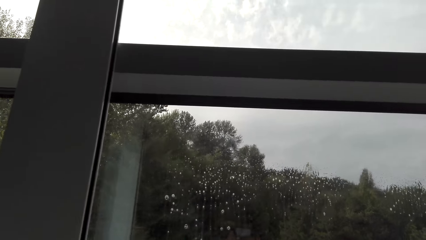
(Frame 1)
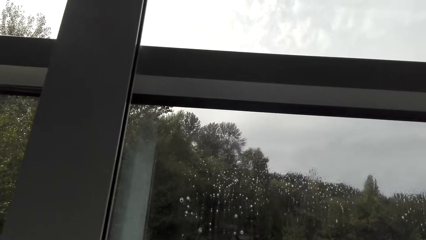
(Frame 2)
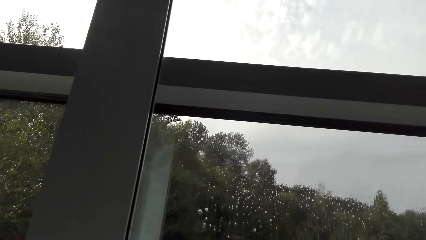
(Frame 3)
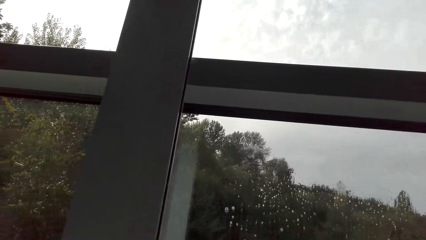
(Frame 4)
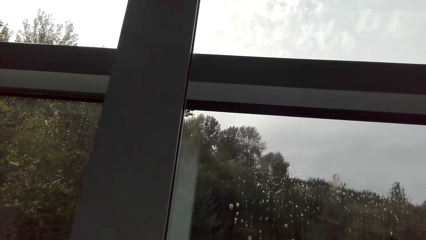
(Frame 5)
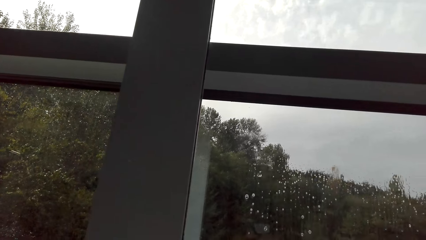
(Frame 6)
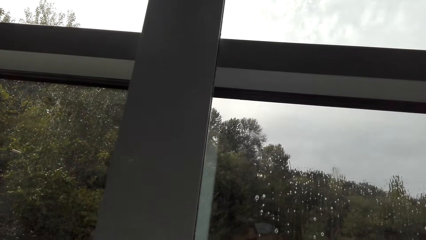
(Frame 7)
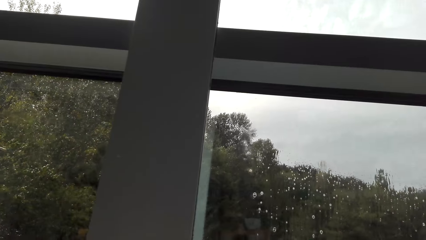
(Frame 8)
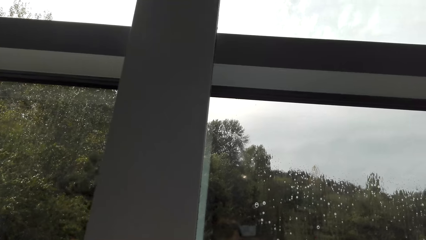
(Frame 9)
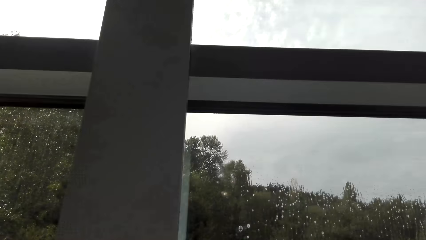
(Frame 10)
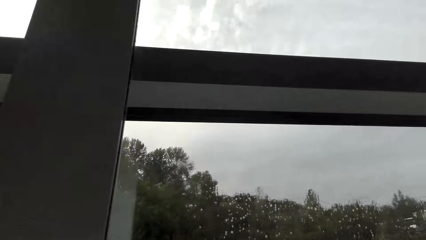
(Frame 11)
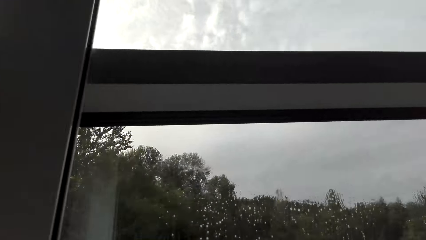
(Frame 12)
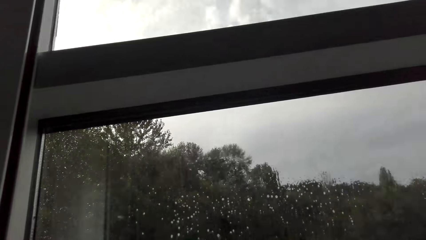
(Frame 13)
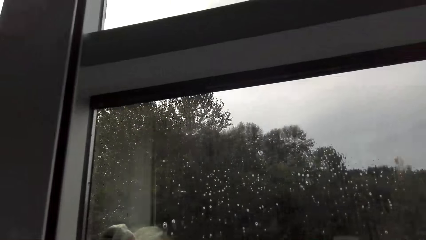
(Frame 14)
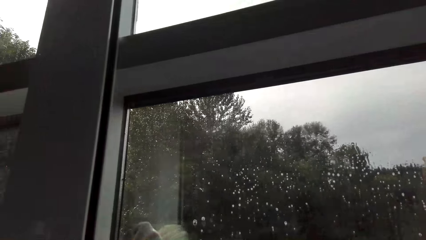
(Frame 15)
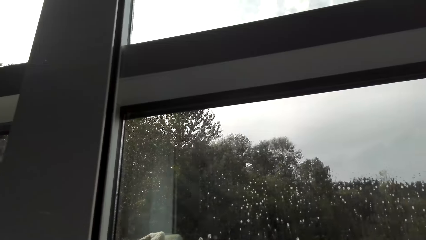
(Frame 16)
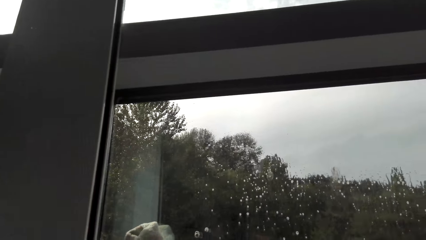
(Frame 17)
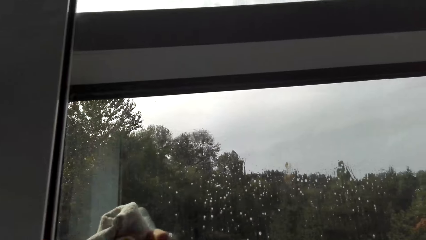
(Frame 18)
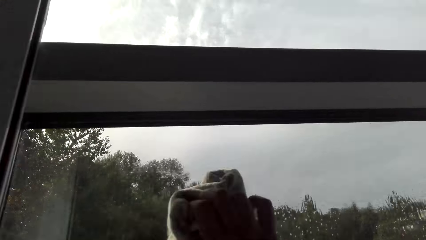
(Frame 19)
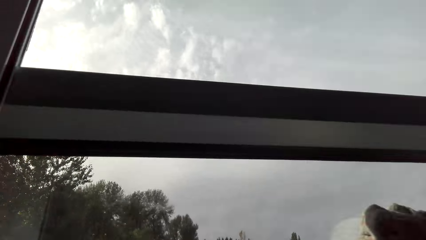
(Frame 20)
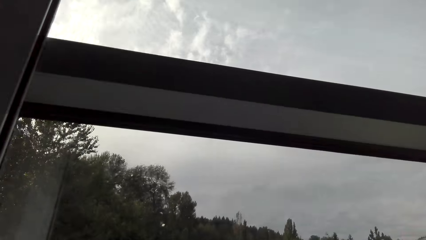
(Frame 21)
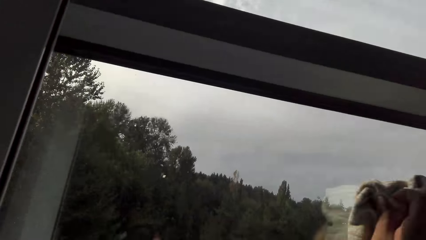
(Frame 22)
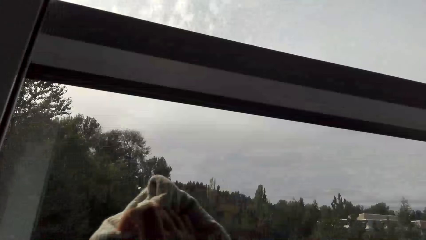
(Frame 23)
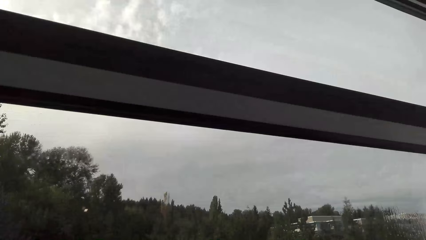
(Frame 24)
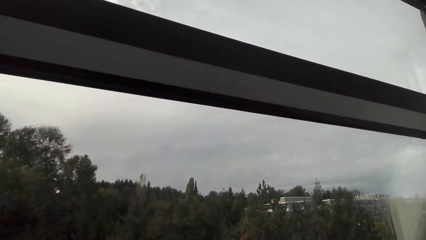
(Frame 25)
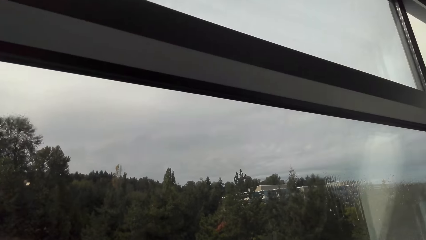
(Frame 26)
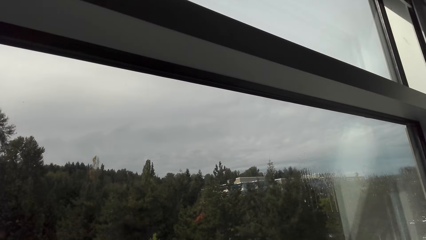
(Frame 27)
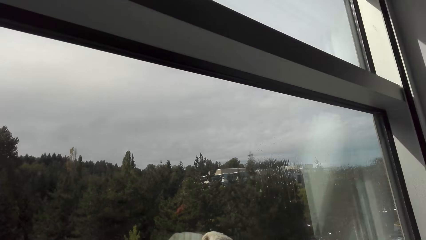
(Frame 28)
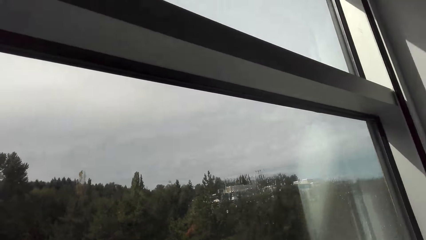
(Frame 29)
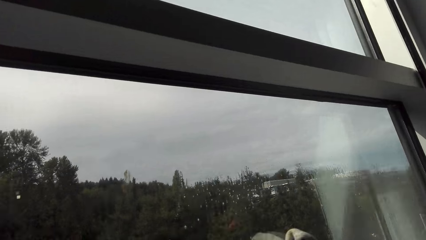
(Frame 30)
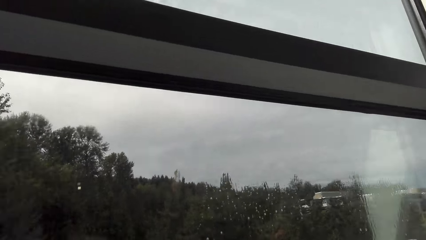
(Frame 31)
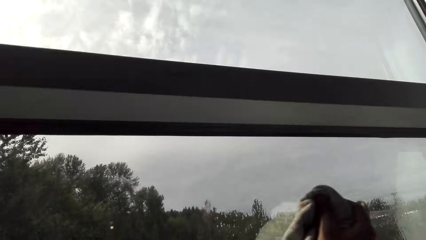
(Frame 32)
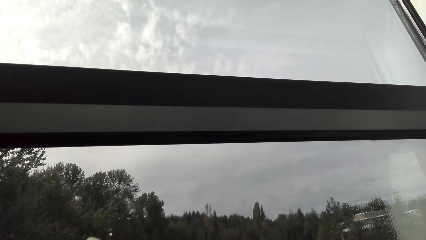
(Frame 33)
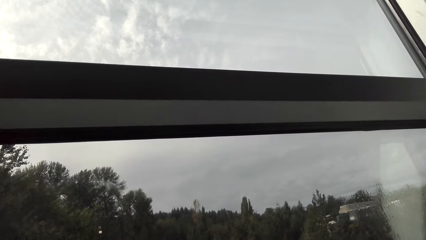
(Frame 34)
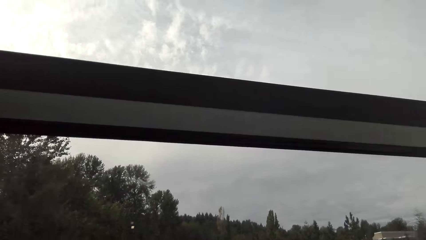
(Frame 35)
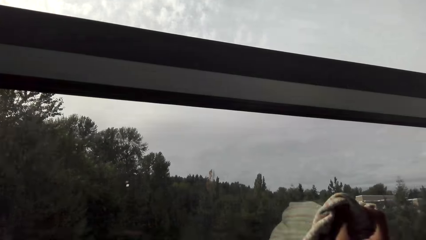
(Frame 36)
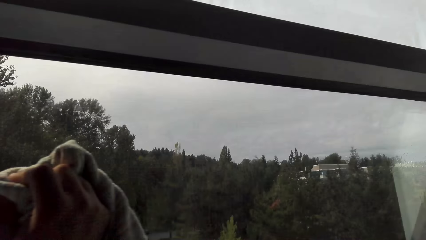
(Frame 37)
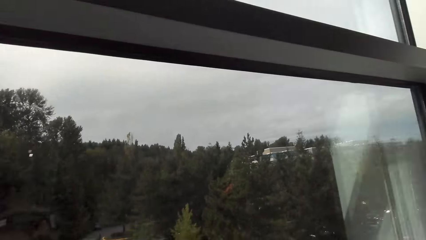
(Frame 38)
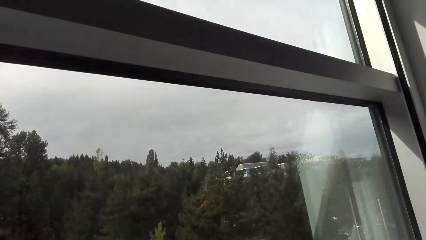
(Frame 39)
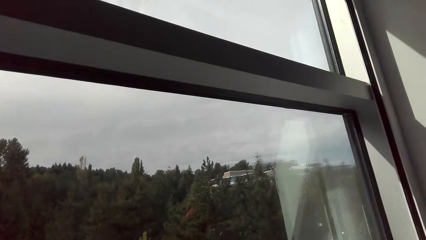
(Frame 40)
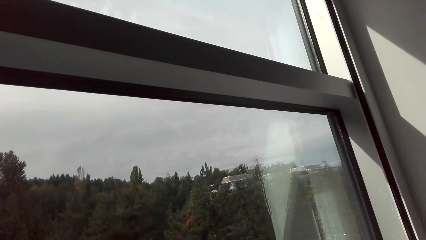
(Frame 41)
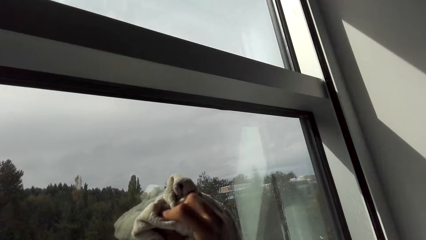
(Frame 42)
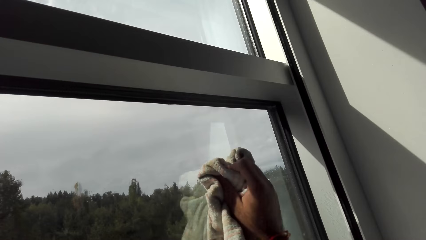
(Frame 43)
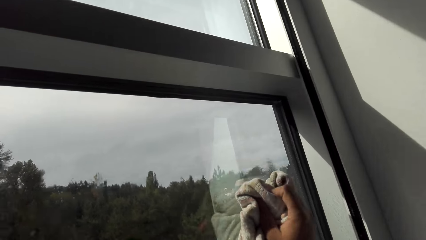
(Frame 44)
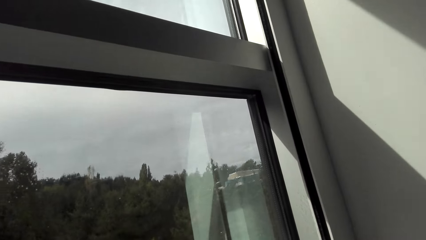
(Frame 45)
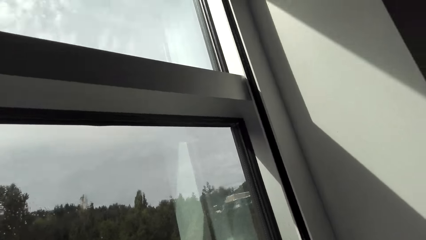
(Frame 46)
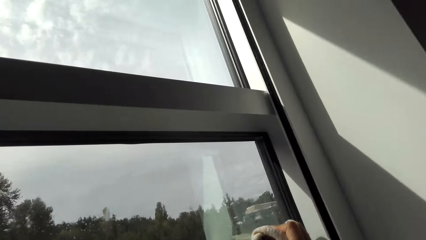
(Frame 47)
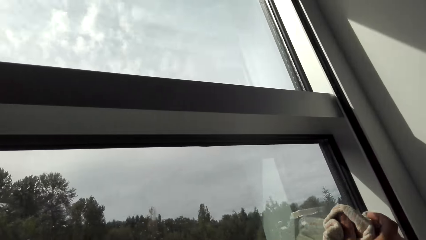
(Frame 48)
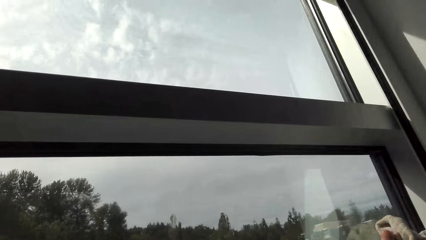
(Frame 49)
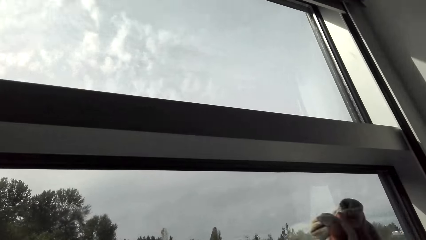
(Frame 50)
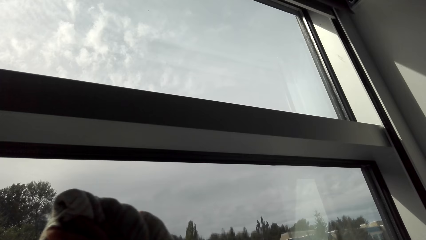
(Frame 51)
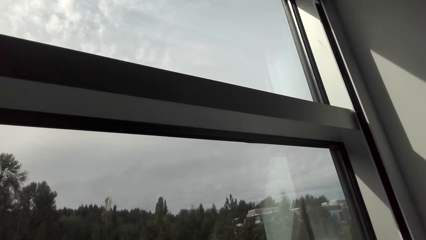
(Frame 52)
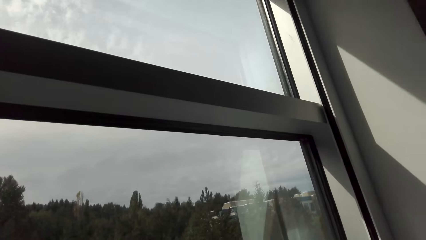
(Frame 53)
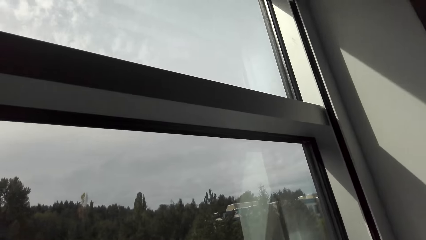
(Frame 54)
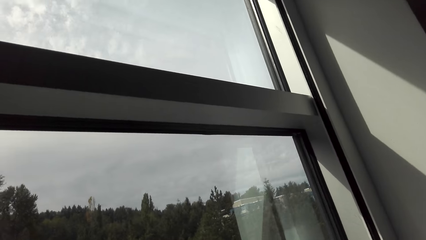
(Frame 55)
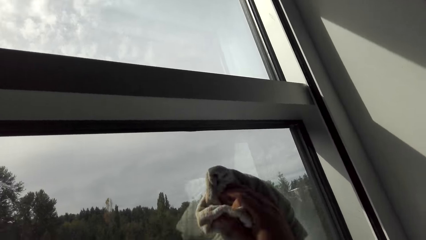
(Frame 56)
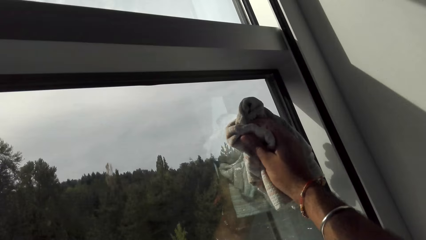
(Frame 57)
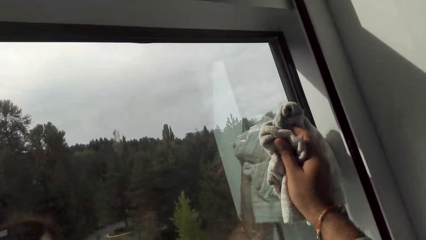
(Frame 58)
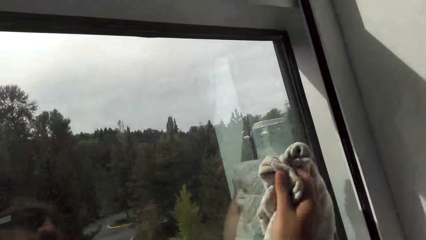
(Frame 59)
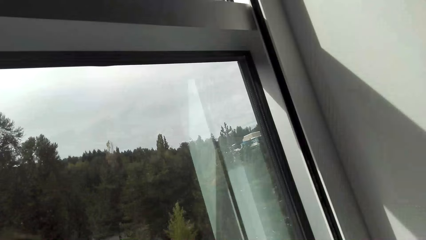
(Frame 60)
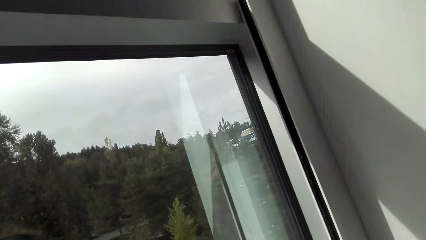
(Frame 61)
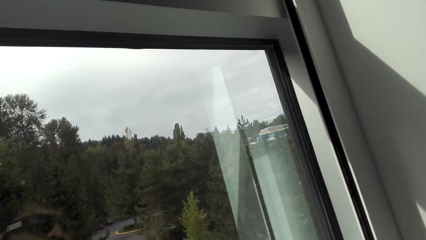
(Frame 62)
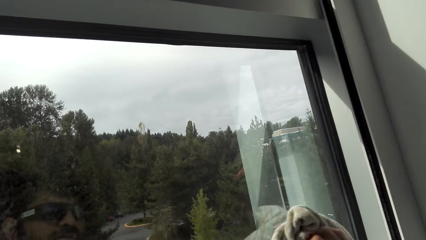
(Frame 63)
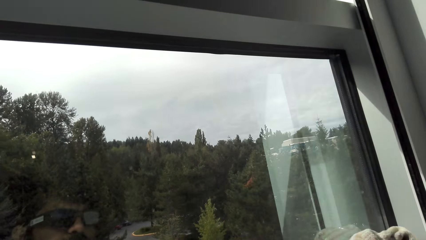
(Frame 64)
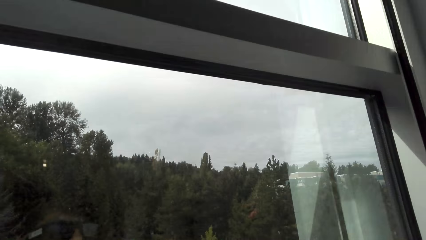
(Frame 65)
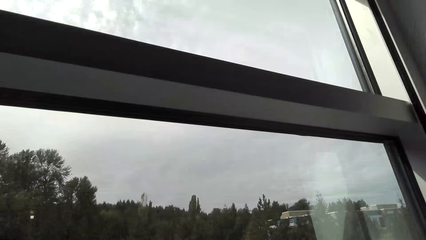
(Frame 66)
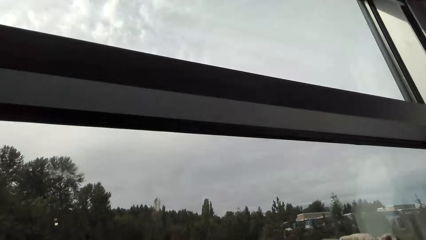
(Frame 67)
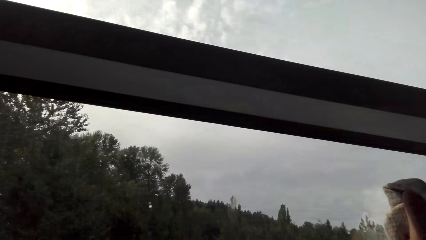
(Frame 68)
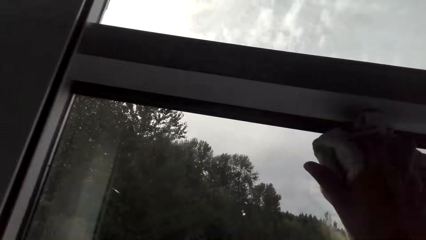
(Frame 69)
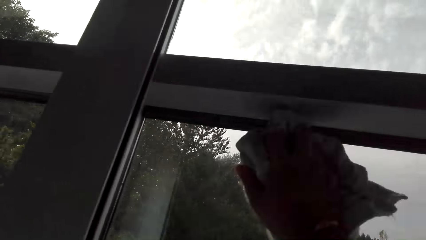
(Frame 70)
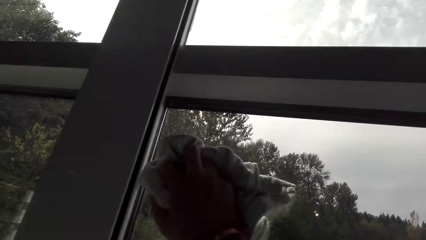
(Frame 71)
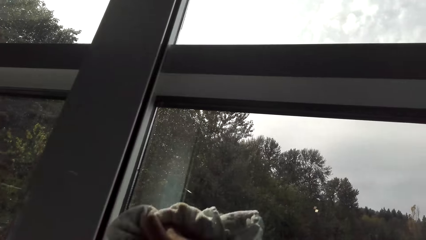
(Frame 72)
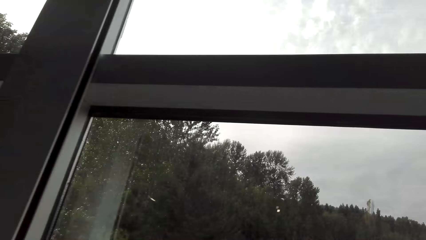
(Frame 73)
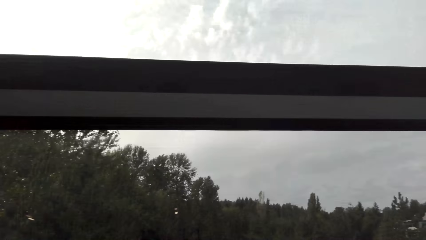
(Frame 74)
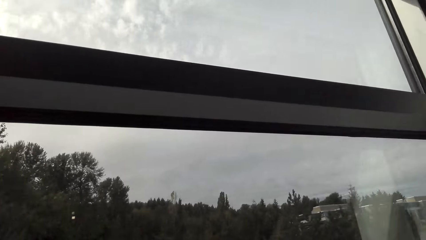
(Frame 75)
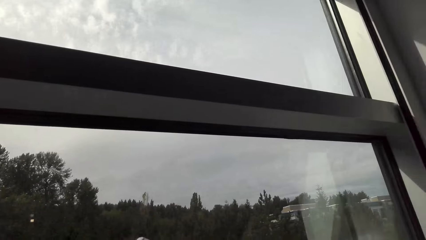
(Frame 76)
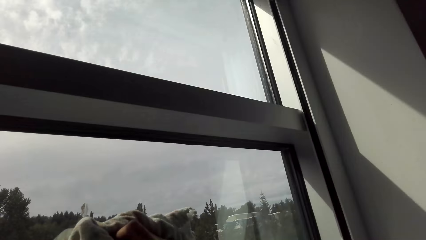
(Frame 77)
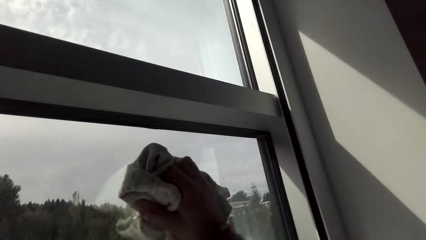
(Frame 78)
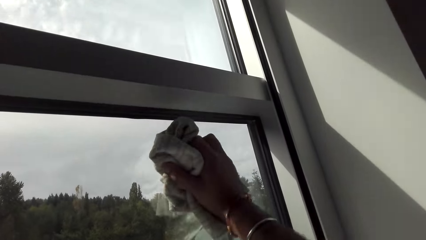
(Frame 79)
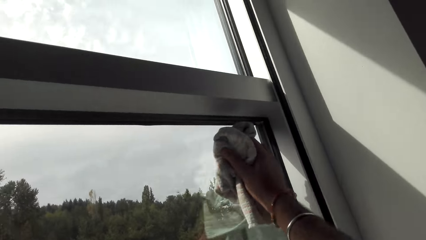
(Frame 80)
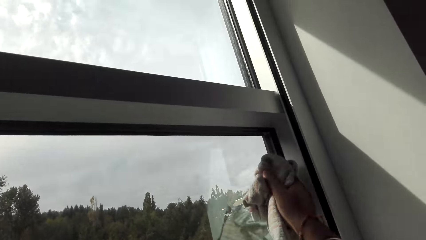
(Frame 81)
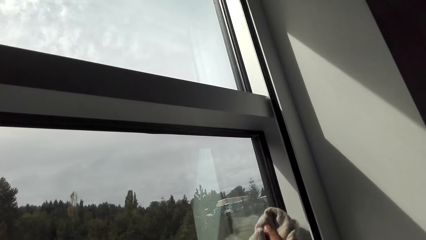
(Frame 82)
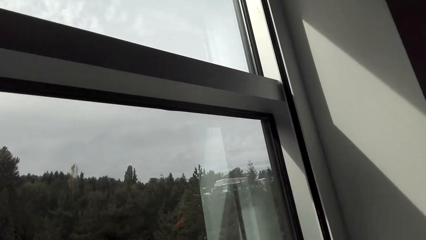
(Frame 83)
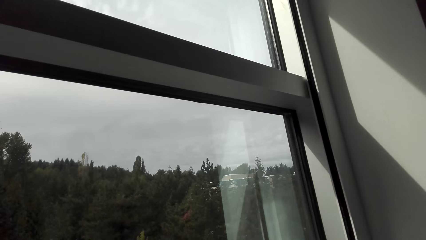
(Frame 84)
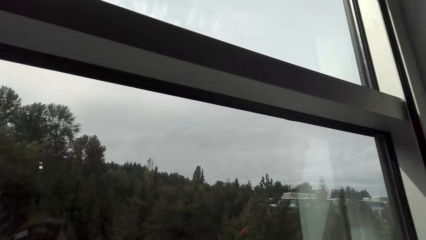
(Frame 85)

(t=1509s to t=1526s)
The camera wearer wipes the window panes with a towel.
